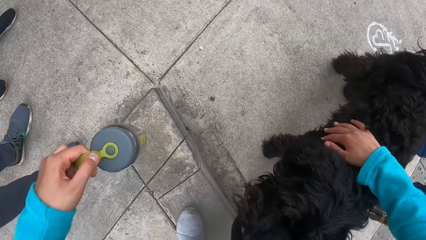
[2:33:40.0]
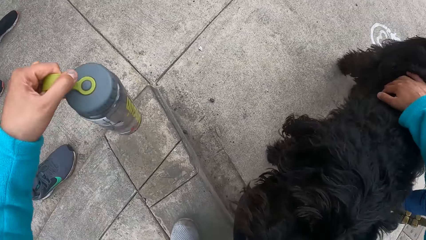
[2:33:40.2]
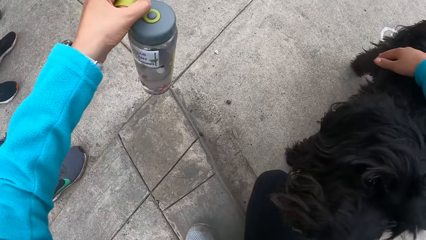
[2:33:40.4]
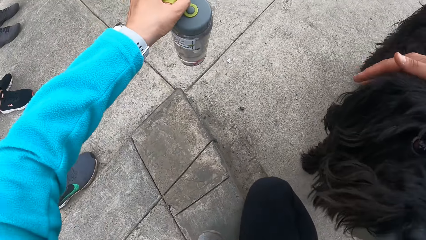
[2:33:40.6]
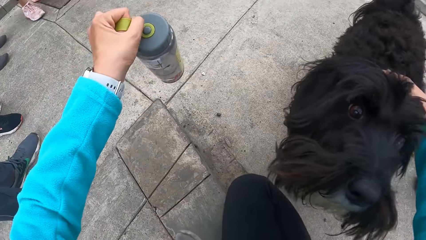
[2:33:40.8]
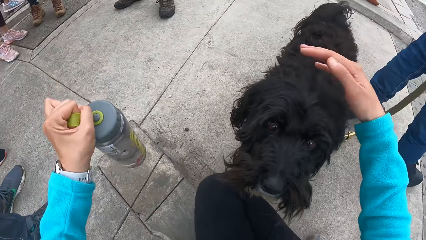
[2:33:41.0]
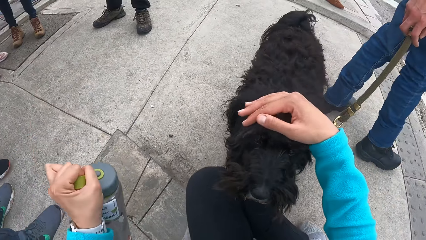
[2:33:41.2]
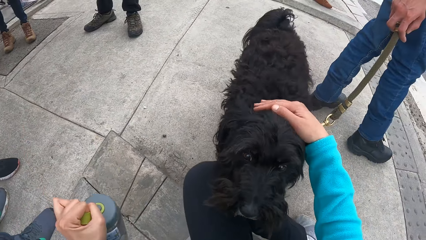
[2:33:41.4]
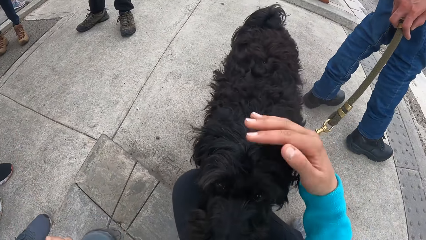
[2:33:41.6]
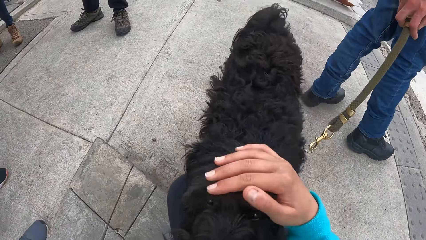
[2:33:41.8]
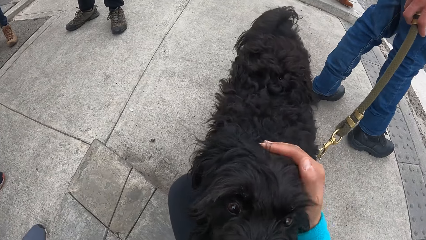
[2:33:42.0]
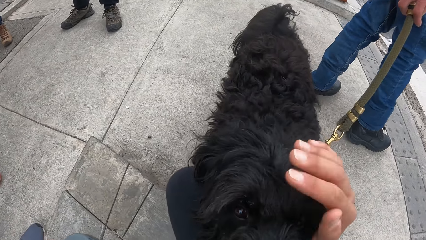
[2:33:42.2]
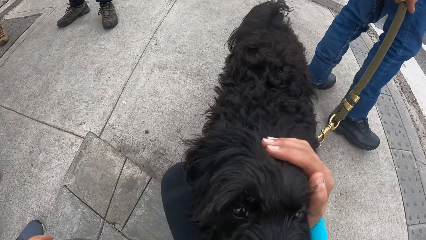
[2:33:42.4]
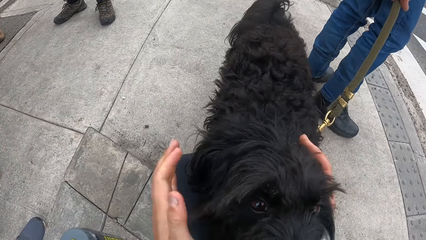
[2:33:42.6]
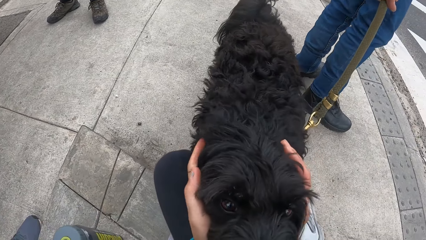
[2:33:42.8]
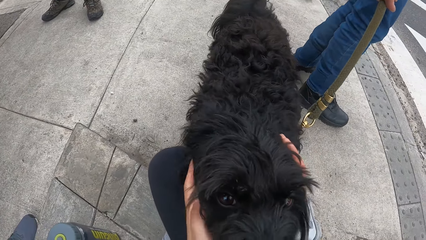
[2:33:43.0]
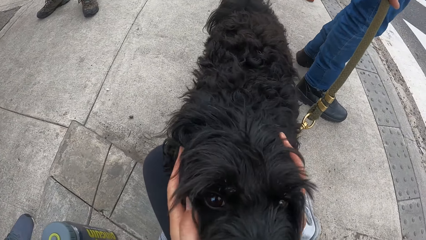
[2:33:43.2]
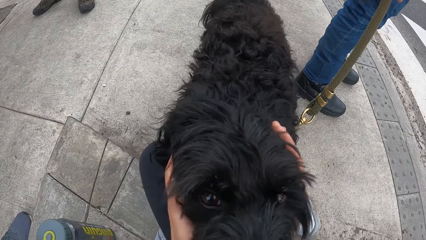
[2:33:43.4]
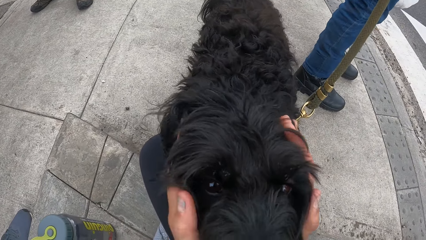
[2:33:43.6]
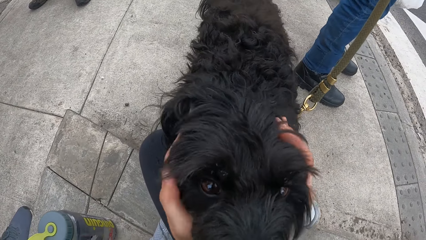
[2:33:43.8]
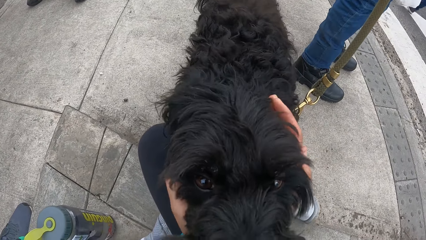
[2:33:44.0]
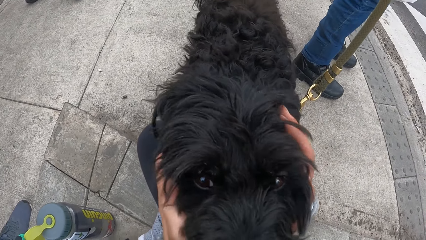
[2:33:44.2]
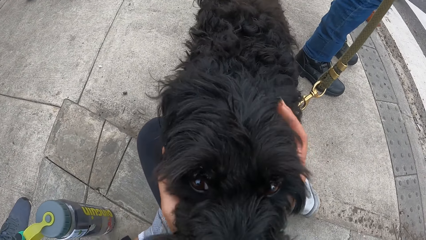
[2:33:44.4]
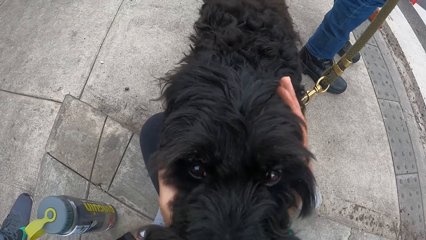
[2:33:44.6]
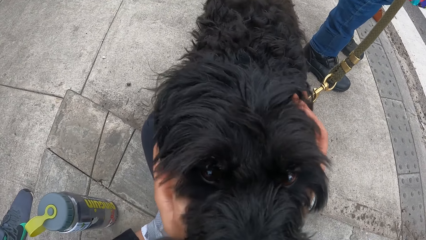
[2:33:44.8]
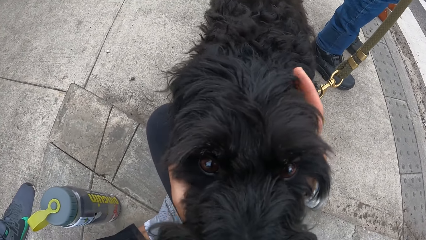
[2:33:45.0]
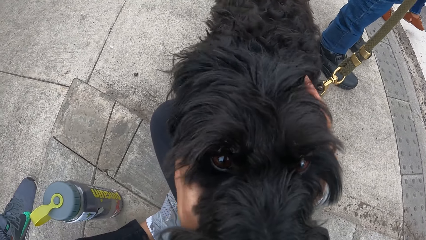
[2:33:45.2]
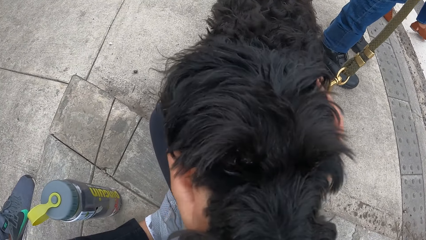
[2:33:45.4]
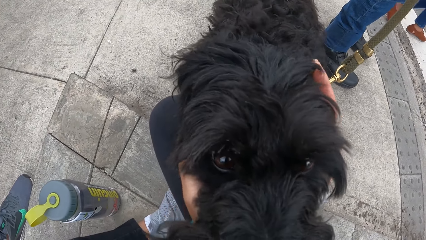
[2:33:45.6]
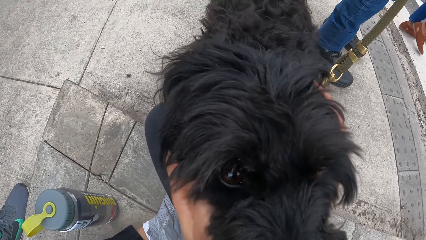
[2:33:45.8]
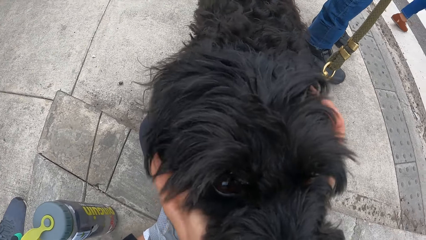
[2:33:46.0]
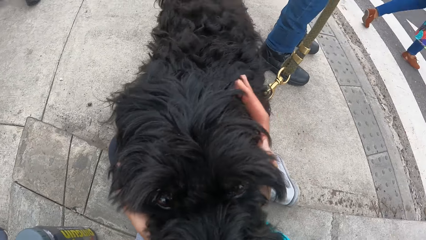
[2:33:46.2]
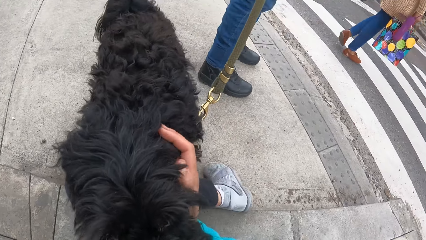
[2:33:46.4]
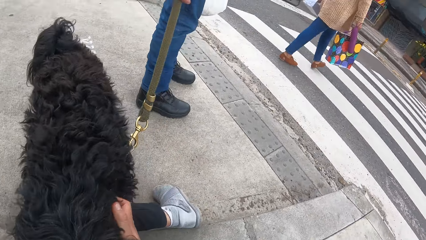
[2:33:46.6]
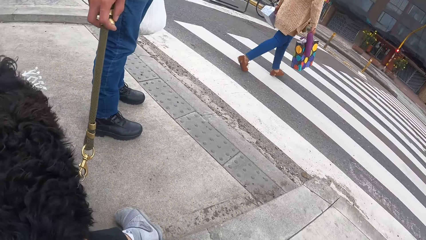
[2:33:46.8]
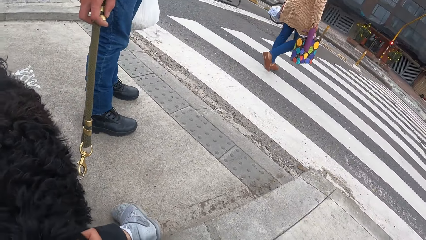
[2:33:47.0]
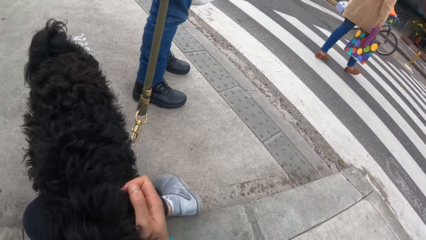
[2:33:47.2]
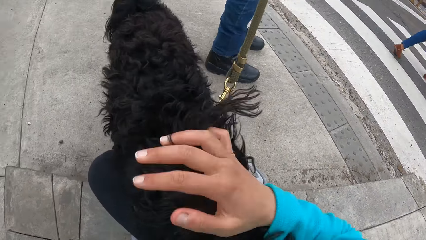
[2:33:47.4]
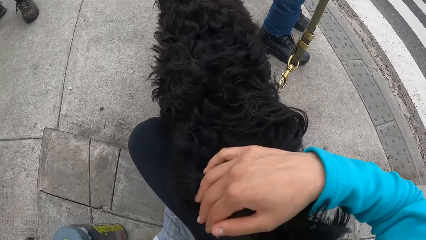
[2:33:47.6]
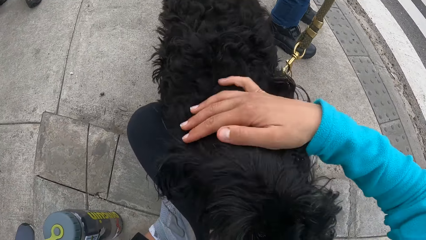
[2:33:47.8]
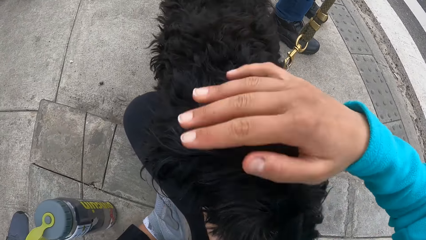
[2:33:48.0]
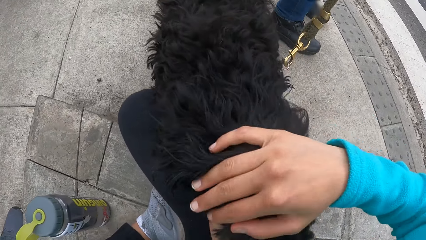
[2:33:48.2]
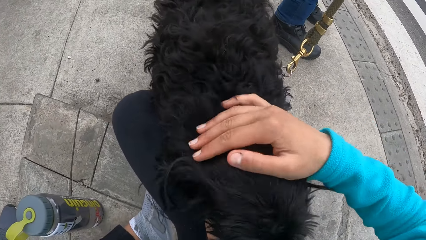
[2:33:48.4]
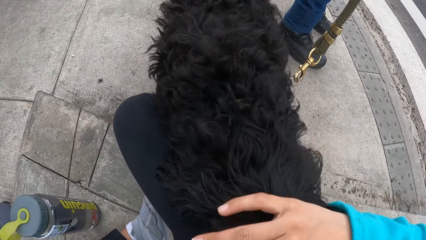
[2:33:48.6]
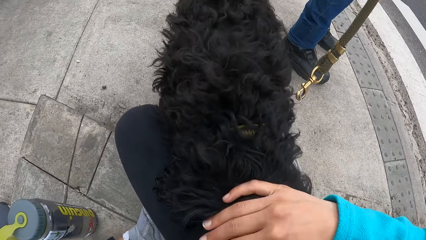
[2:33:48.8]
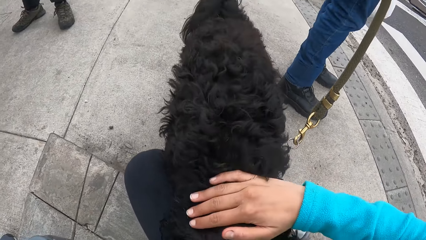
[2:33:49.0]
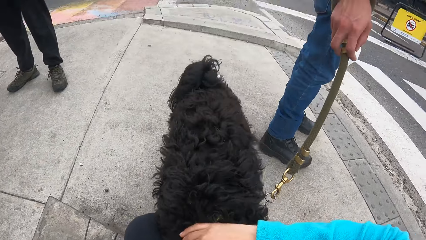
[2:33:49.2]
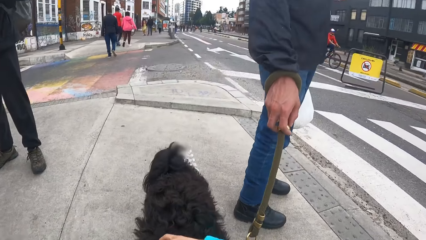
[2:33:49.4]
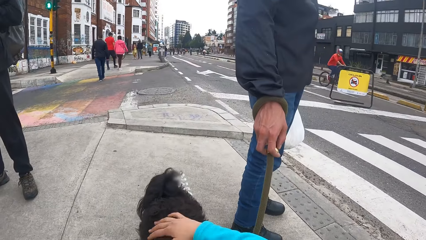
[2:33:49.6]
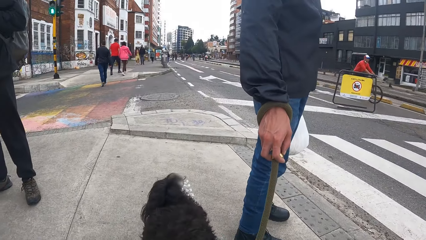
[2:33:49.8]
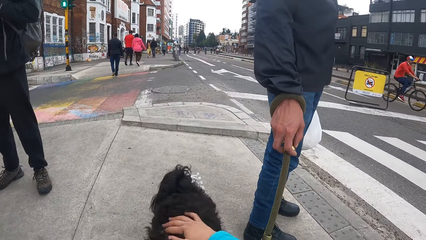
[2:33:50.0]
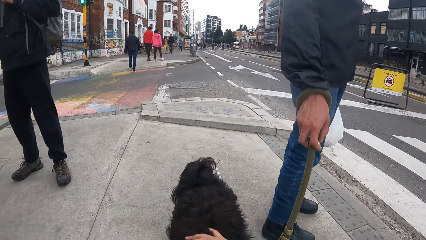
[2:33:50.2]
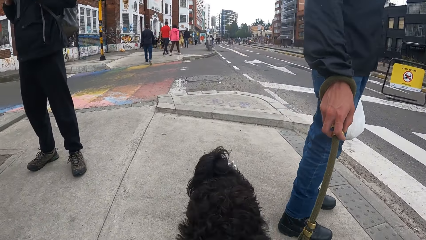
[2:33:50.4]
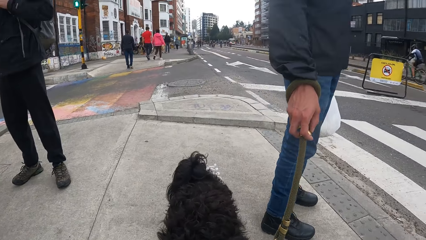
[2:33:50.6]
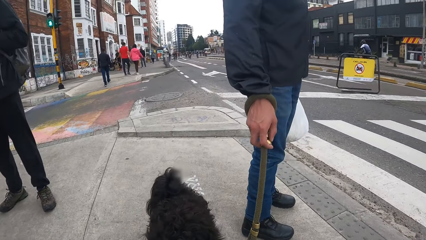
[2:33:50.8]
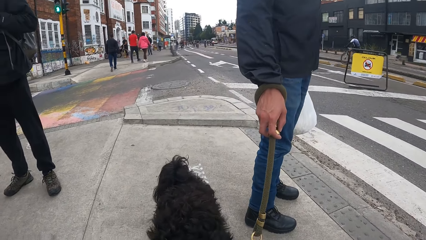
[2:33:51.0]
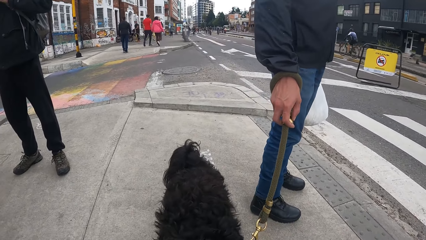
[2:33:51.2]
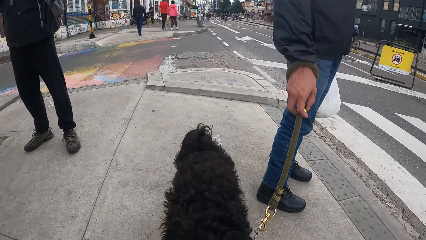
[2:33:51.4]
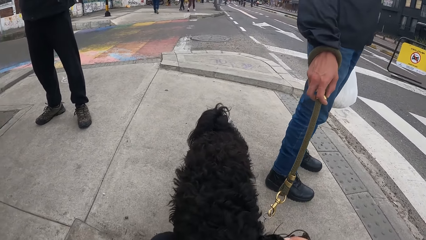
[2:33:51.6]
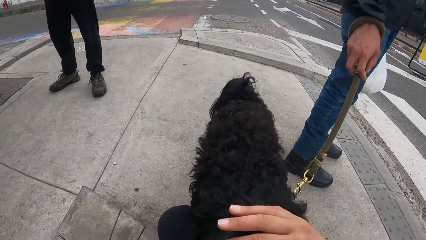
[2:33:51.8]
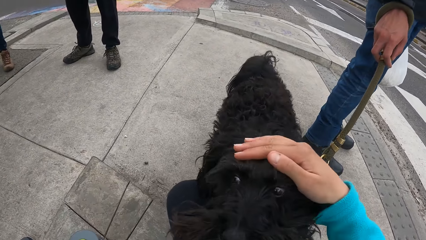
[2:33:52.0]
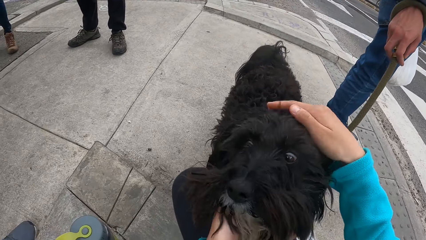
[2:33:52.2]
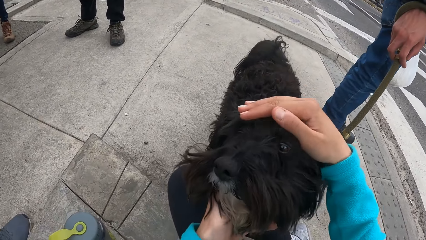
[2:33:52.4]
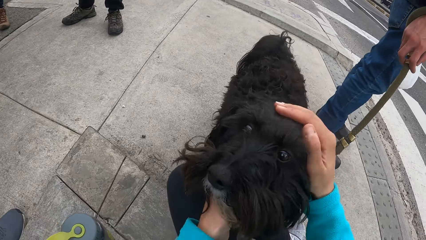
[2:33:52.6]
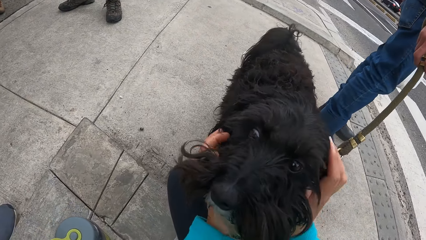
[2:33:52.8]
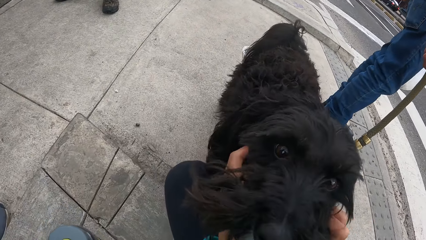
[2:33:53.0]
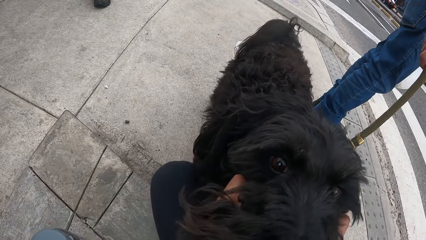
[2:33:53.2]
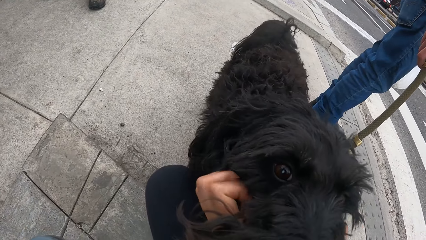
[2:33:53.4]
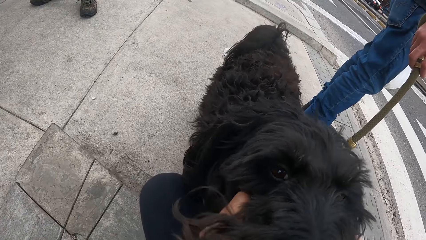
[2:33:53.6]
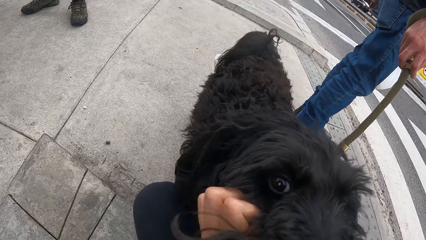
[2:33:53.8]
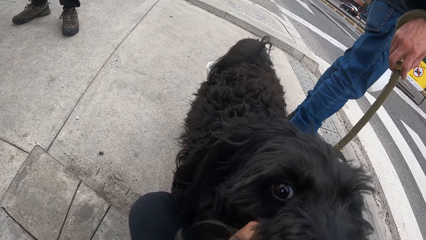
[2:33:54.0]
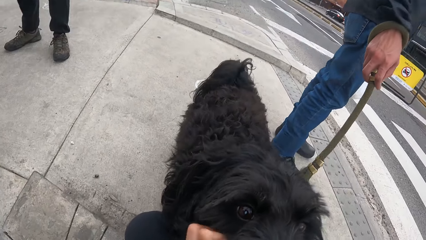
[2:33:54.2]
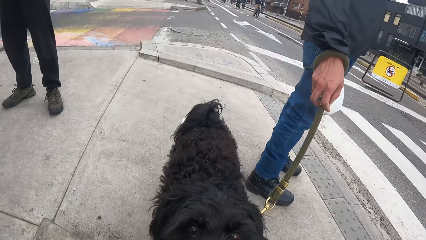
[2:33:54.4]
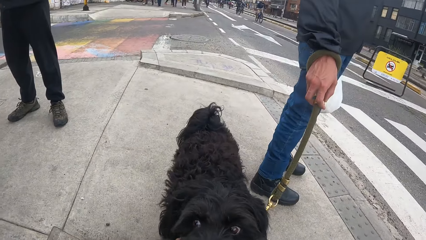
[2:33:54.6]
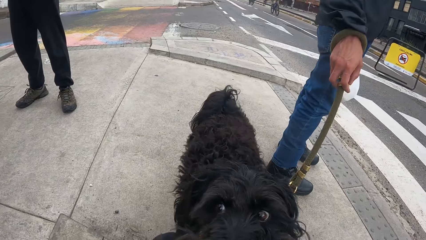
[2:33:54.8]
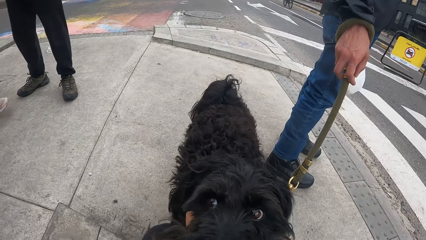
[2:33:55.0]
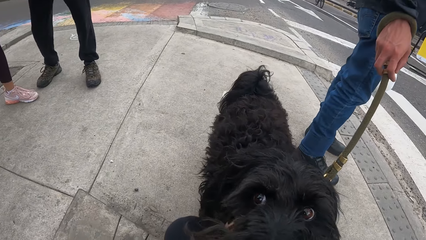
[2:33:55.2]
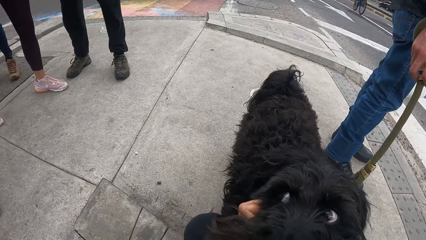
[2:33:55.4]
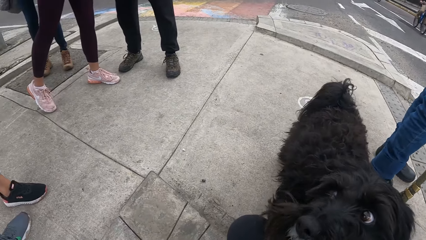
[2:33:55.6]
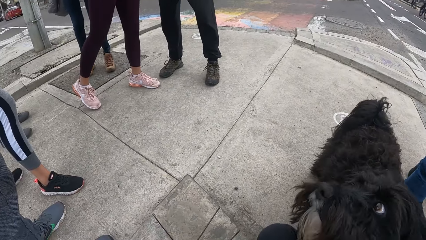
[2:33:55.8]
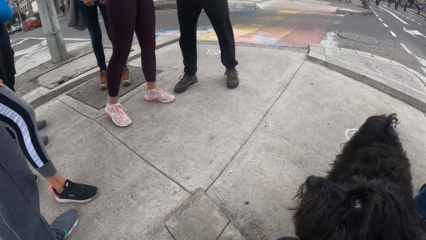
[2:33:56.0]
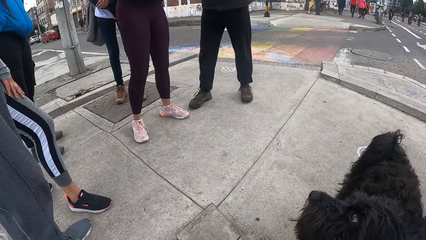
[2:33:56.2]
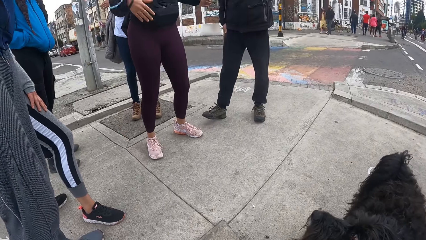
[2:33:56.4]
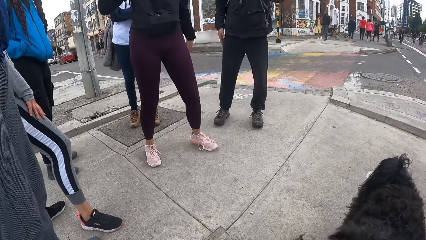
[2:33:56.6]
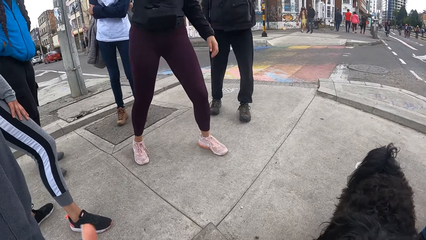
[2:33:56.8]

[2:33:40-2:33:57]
The camera wearer pats the dog with his left hand. He looks around. He interacts with the dog.
